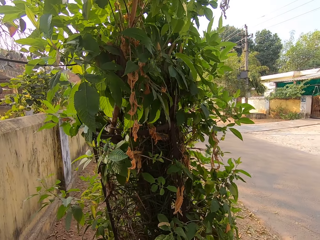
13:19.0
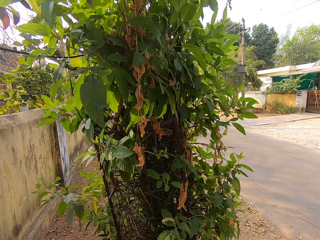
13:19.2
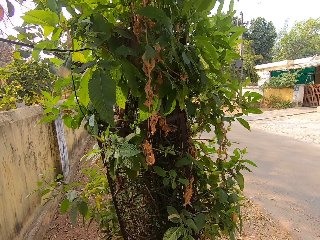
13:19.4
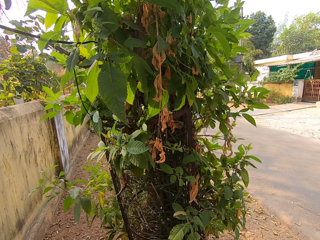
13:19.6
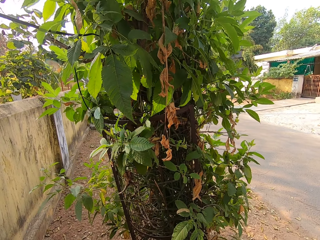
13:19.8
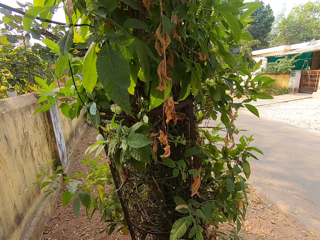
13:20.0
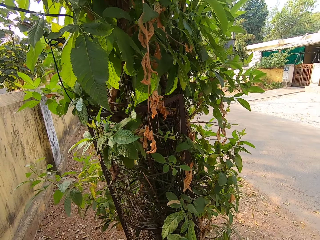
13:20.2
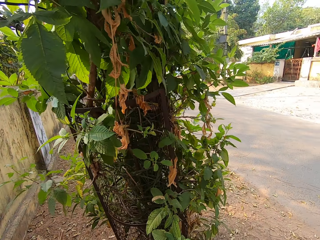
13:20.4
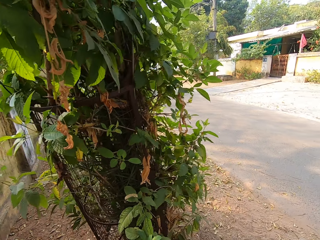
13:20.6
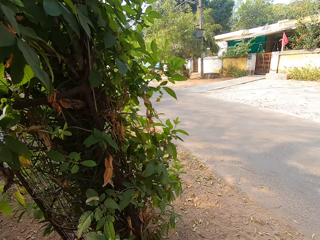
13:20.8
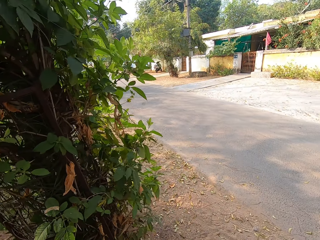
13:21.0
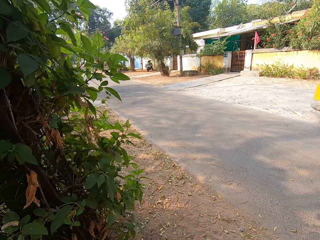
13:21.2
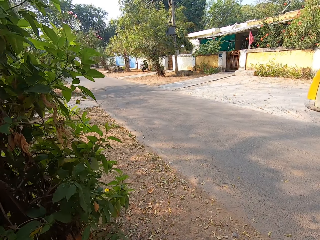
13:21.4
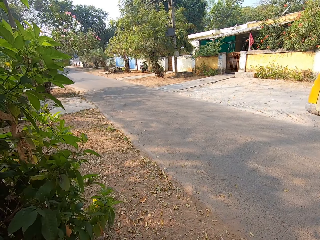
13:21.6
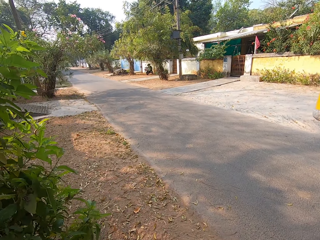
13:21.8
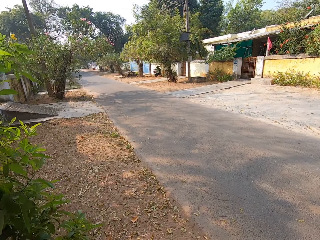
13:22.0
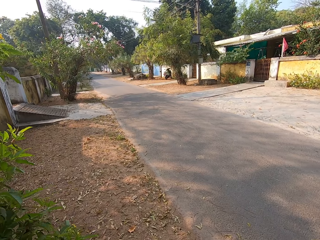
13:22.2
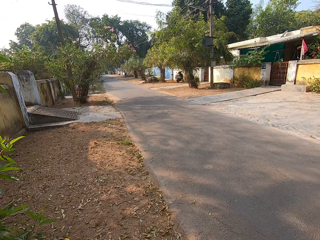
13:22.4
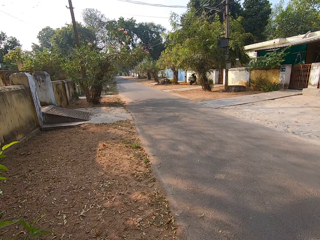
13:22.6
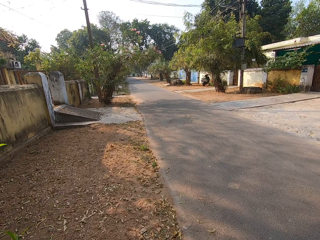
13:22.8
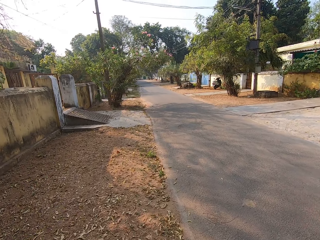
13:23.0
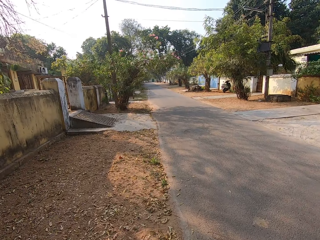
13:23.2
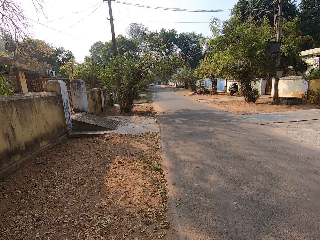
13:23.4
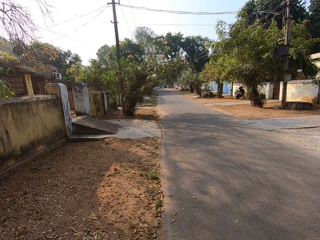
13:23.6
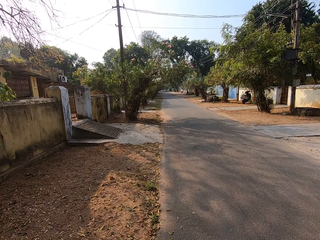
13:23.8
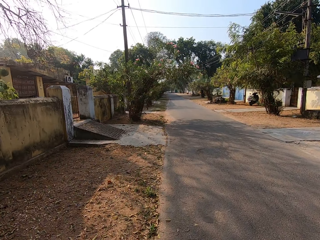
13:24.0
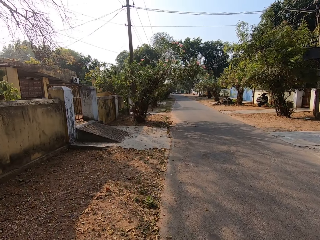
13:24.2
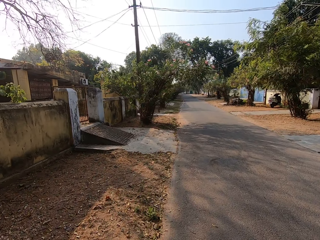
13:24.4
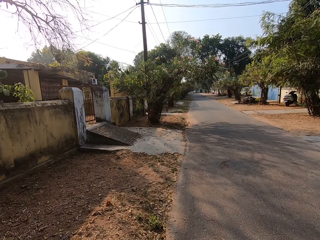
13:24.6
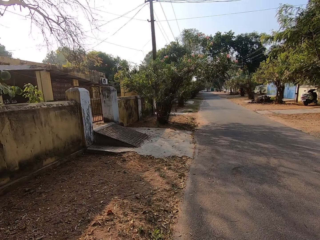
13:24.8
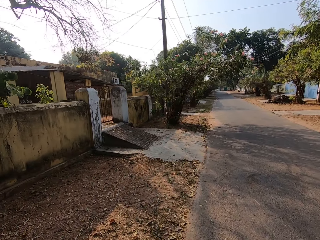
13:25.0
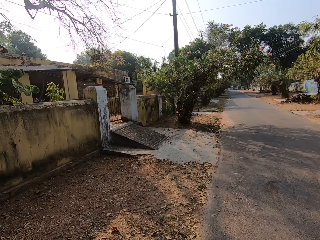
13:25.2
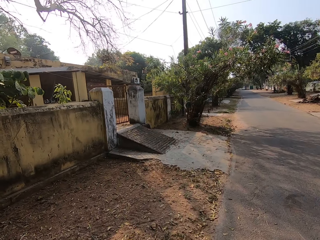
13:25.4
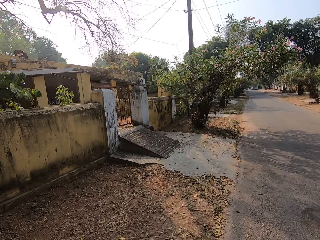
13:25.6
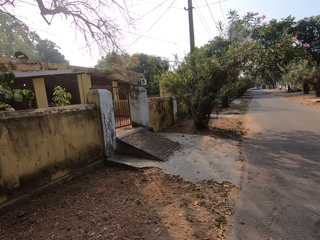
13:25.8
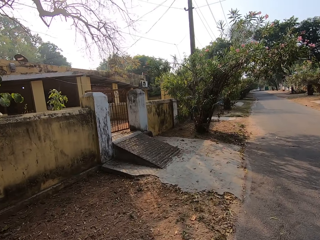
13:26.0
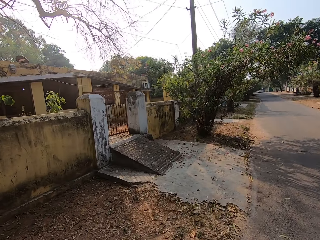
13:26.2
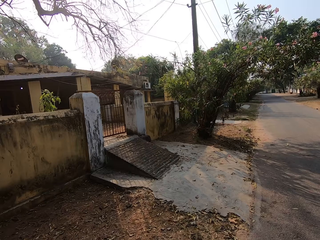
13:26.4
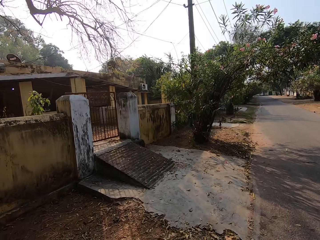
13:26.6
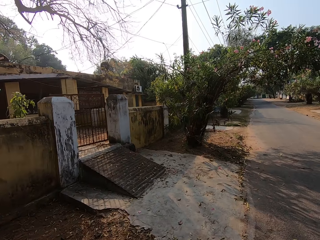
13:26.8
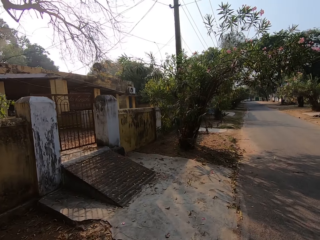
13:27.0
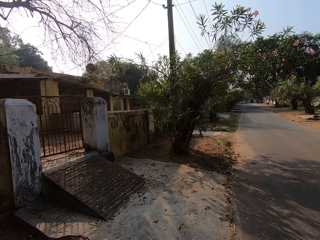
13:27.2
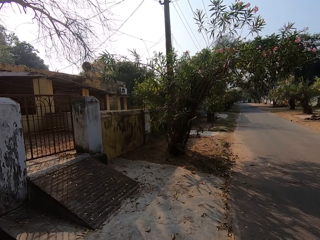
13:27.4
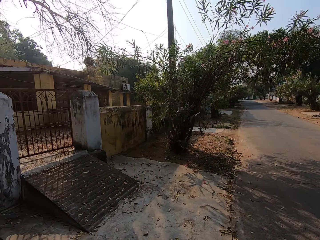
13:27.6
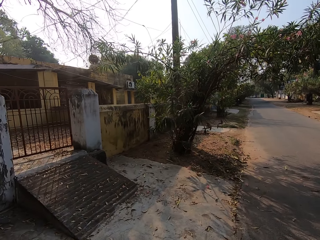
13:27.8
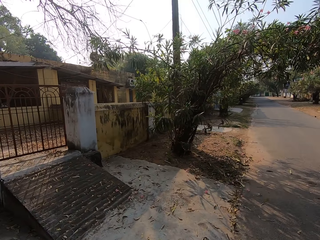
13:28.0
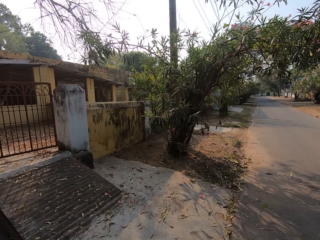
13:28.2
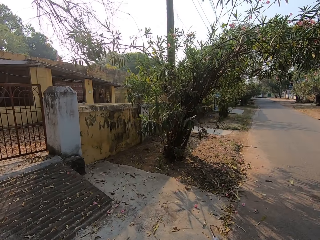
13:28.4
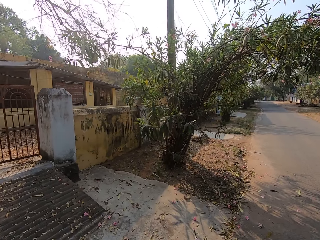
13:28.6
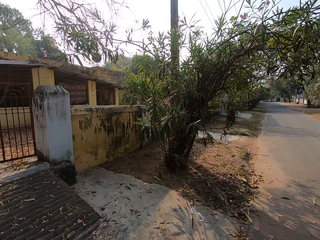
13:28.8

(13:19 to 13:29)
The camera wearer walks away from a flower tree. They walk on a road.

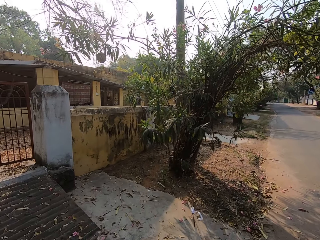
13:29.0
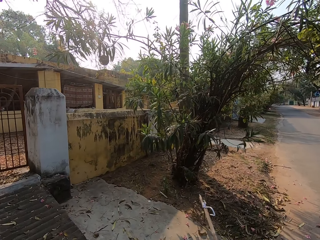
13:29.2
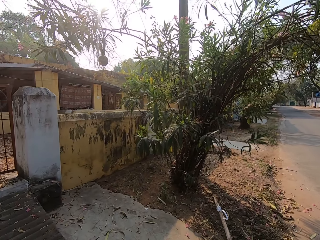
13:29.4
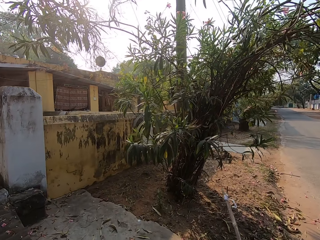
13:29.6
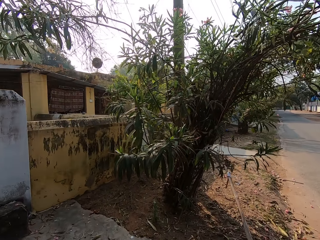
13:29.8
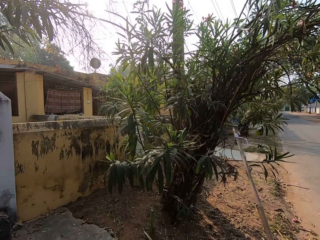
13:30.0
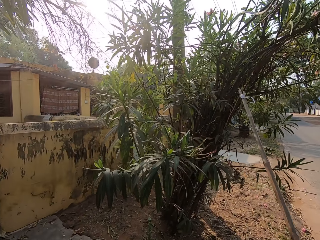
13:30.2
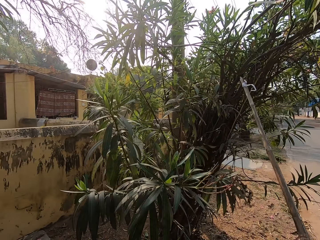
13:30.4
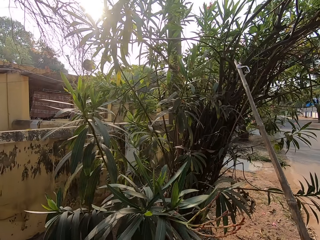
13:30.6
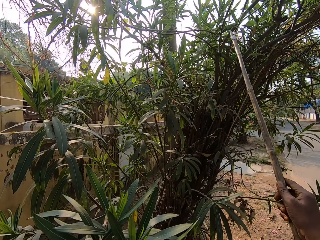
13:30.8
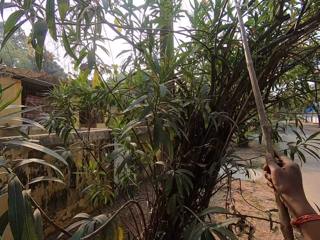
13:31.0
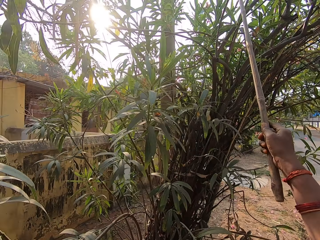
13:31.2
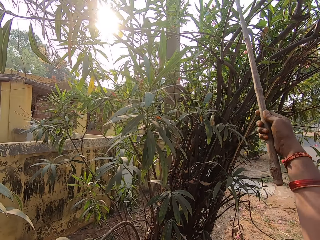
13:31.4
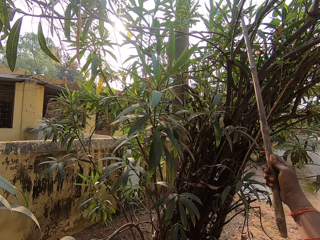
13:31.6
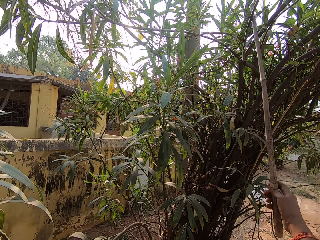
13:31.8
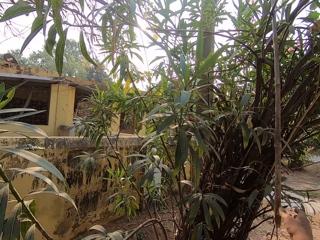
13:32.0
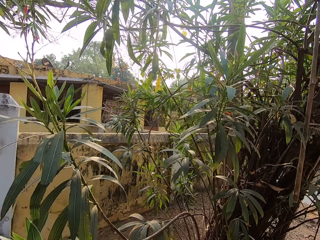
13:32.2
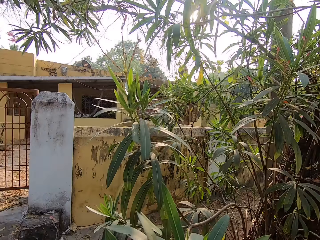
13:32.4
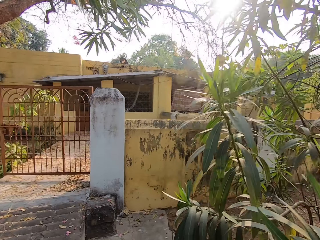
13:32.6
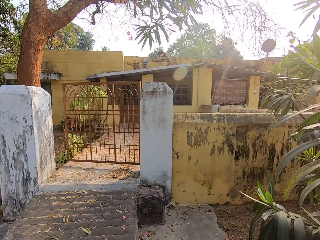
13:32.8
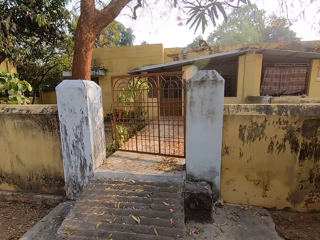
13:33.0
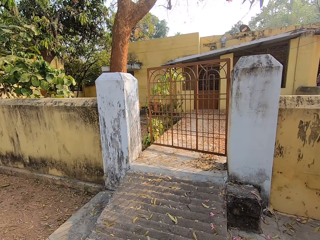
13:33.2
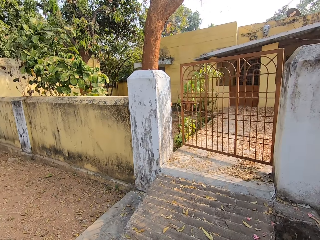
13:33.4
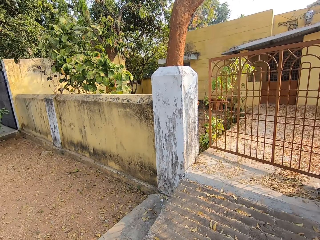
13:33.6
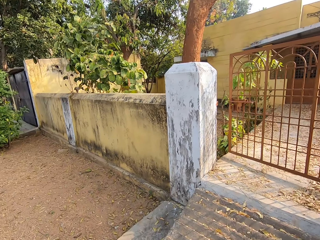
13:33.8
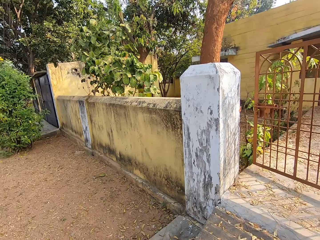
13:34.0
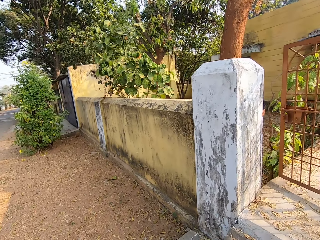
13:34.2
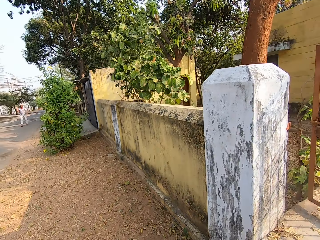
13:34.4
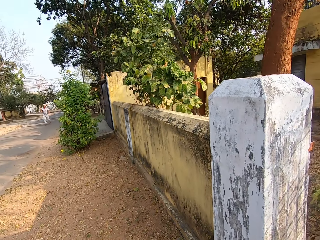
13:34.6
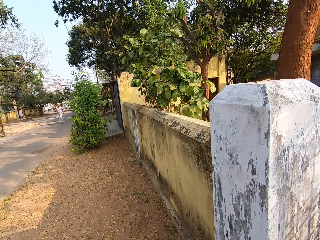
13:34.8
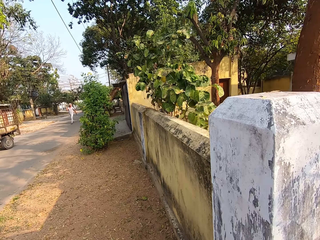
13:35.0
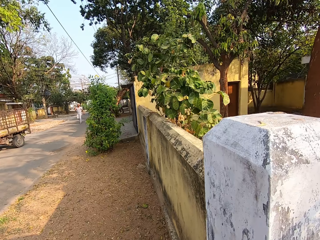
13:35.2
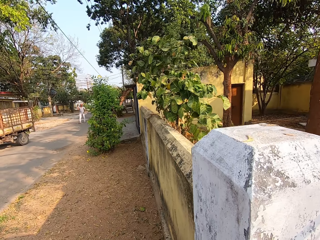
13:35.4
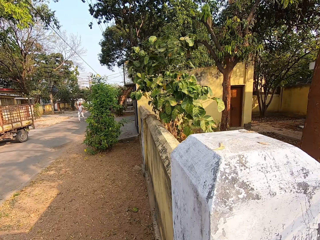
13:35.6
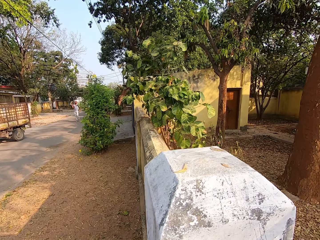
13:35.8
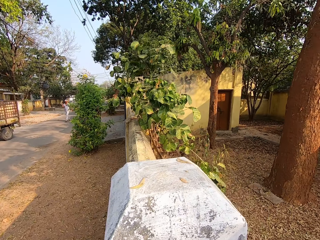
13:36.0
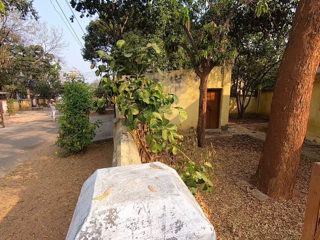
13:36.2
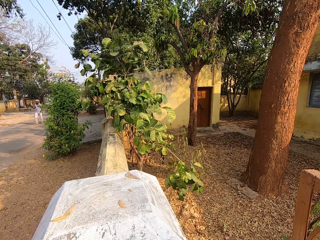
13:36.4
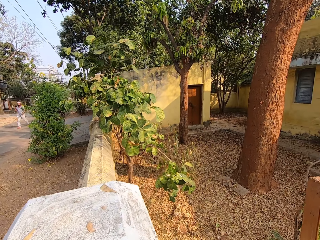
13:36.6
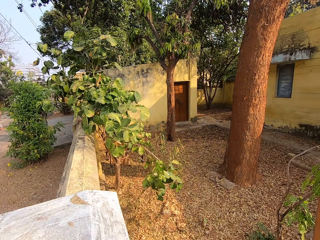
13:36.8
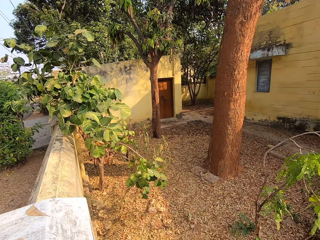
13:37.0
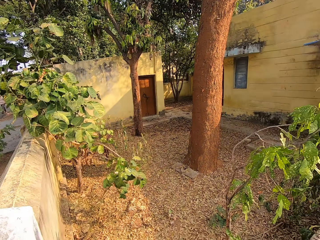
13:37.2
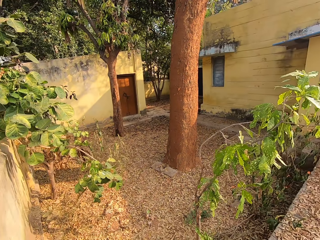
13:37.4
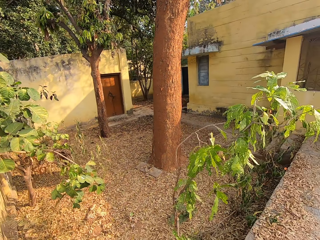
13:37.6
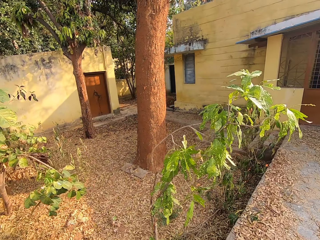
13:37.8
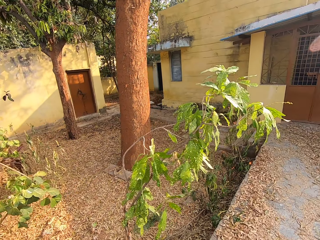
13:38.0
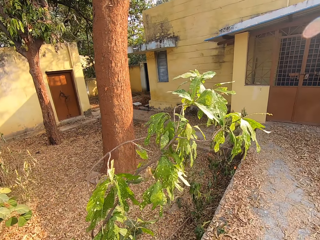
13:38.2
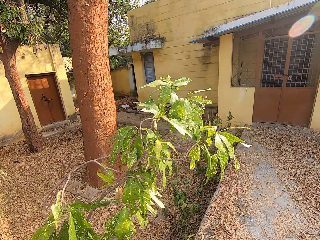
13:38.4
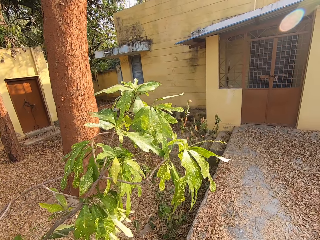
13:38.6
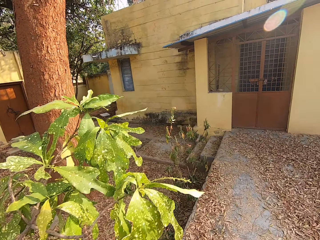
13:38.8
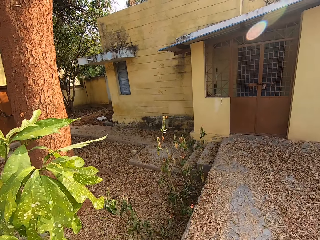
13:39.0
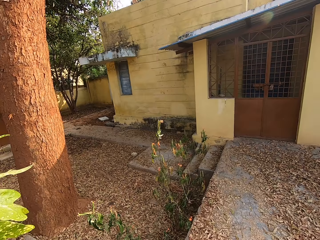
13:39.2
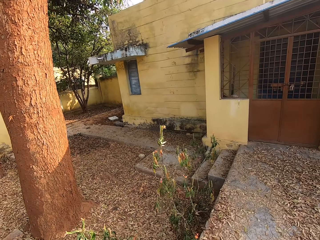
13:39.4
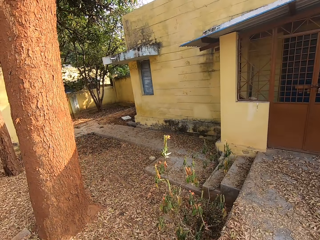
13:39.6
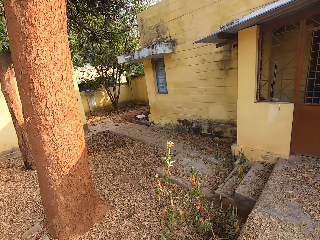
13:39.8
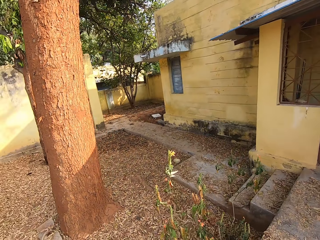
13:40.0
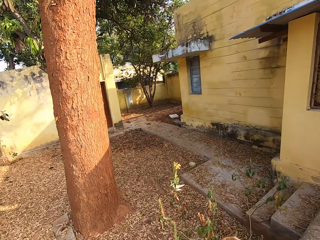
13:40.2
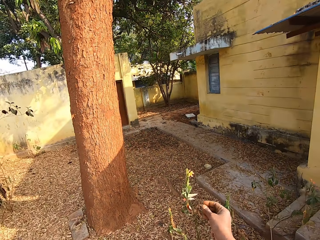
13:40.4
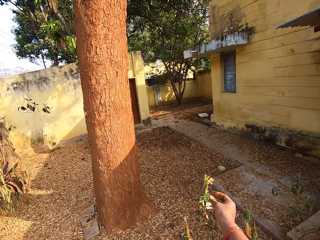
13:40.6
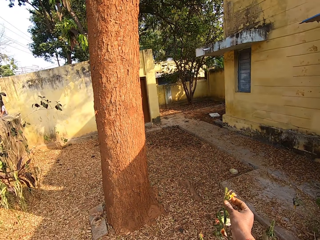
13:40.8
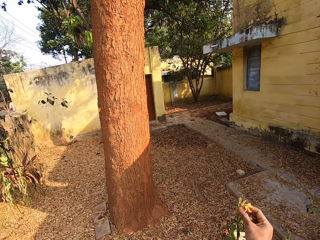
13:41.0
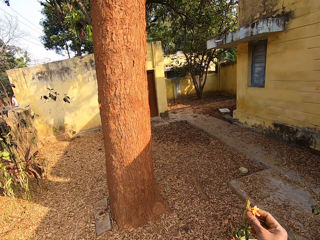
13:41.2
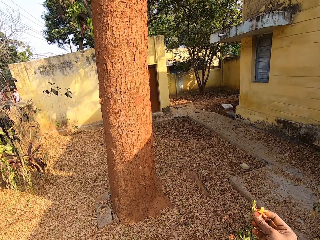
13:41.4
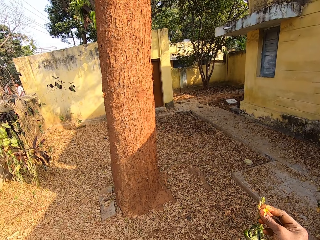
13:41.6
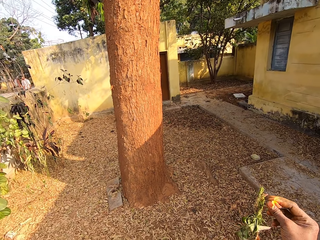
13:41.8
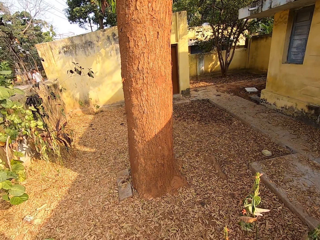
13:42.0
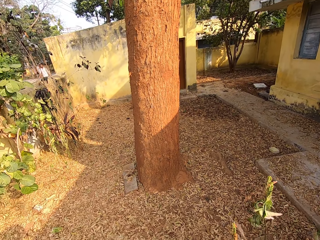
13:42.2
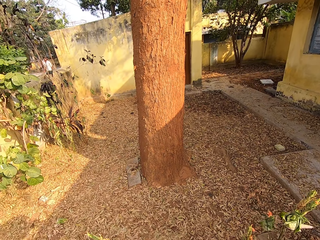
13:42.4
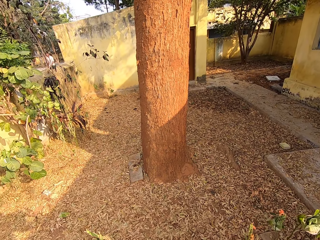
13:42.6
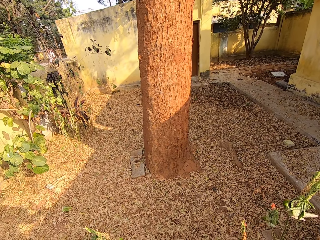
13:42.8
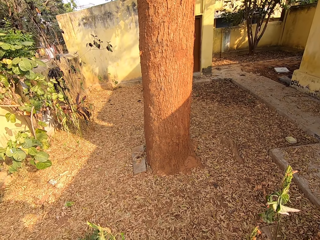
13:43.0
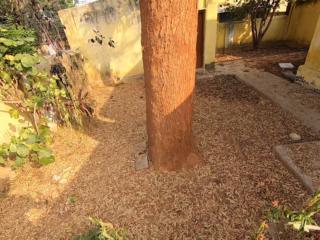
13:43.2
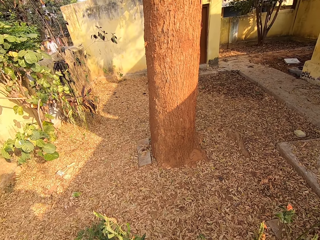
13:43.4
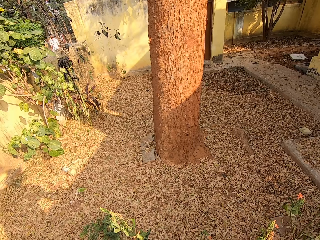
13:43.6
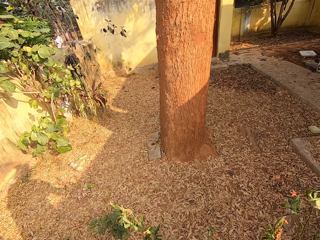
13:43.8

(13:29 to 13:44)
The camera wearer adjusts a branch on the tree with the stick in her right hand. She holds up the stick towards the tree branch. She releases her right hand from the stick on the branch. She turns to a compound. She walks up a staircase. She walks through a gate into the compound. She plucks a flower from a plant with her right hand.
